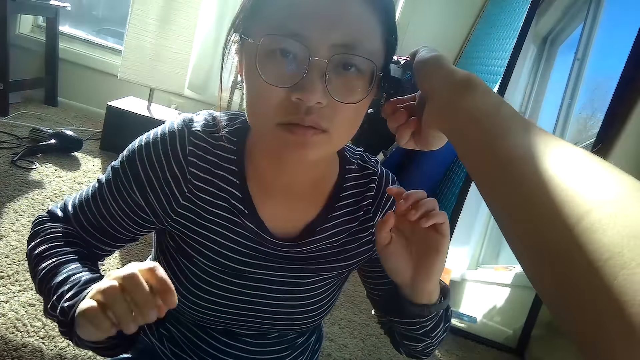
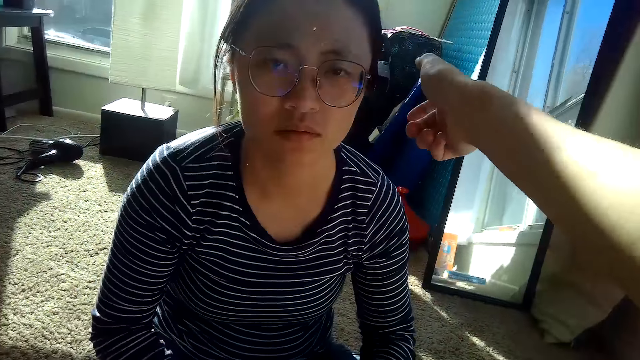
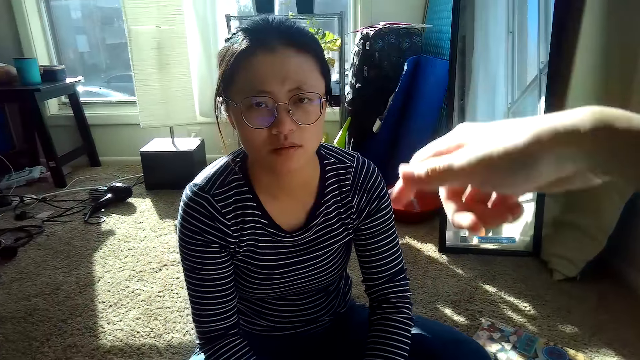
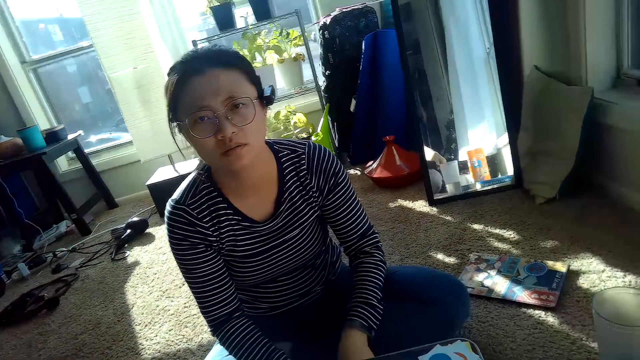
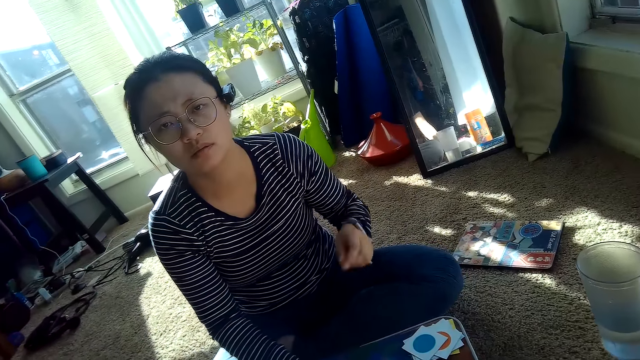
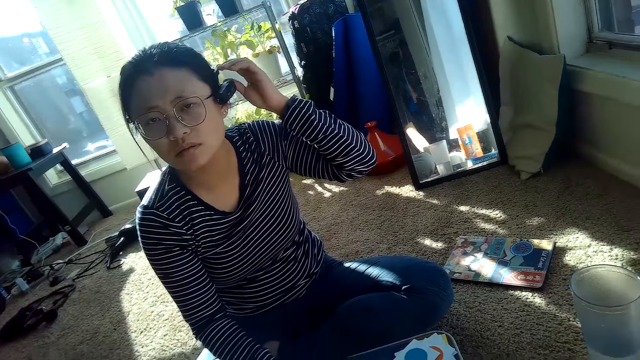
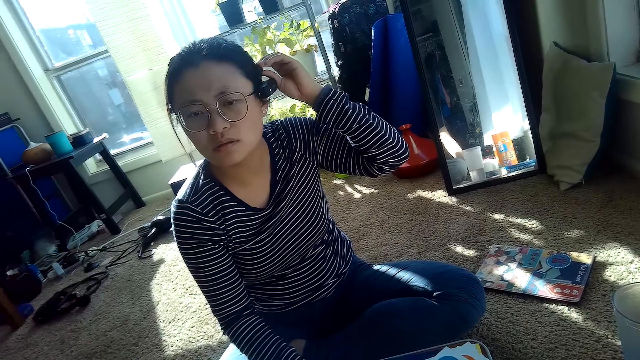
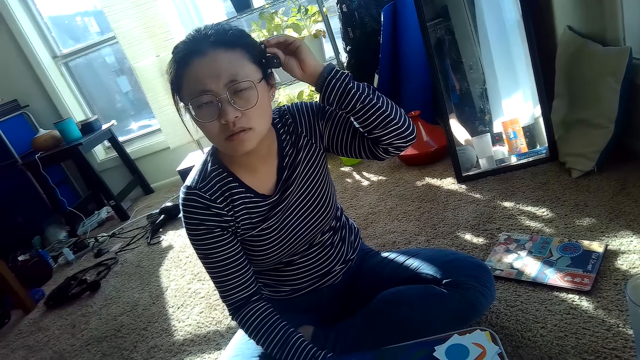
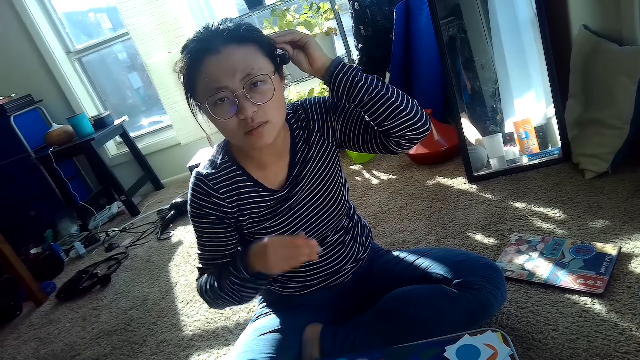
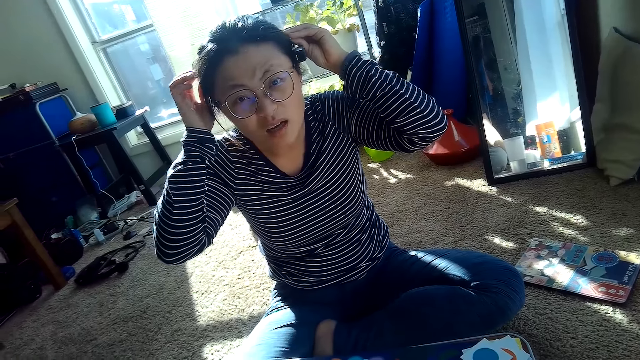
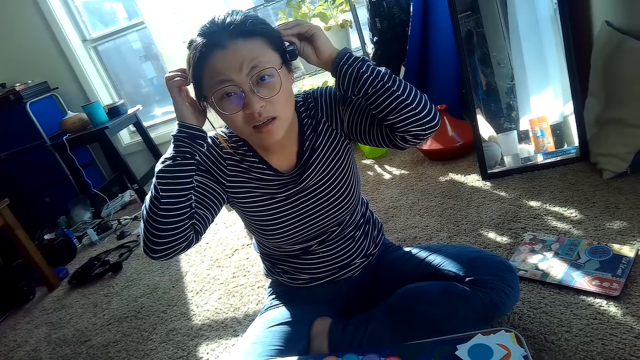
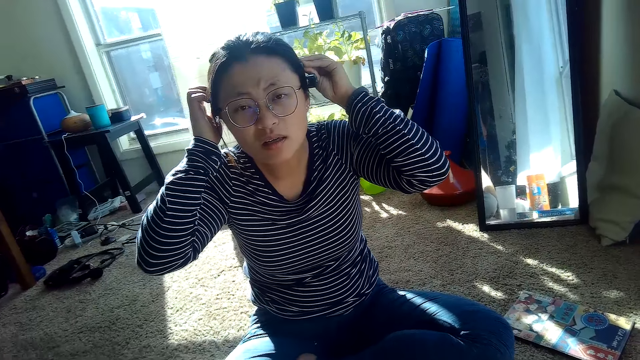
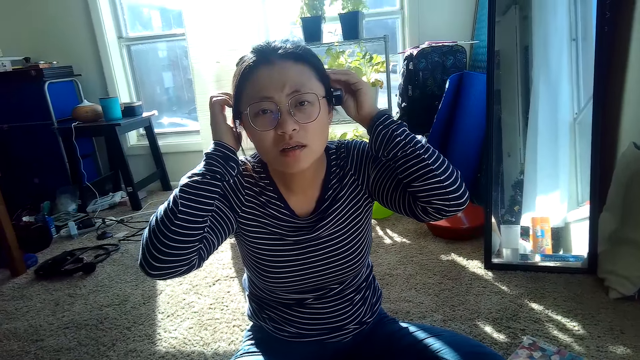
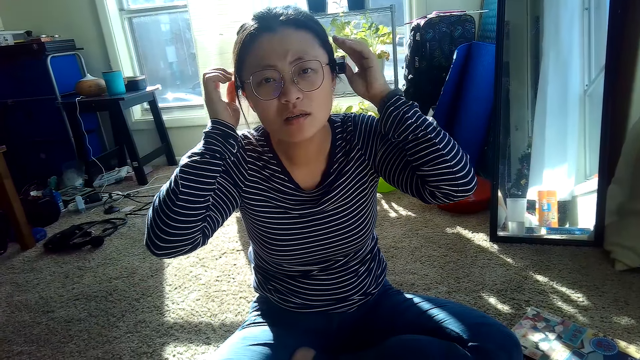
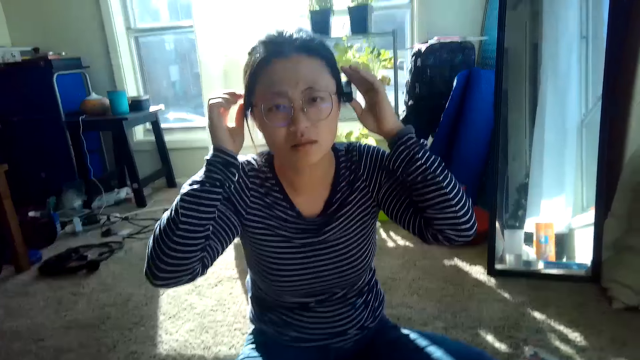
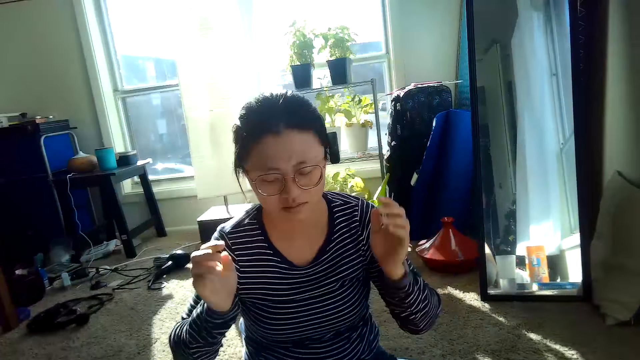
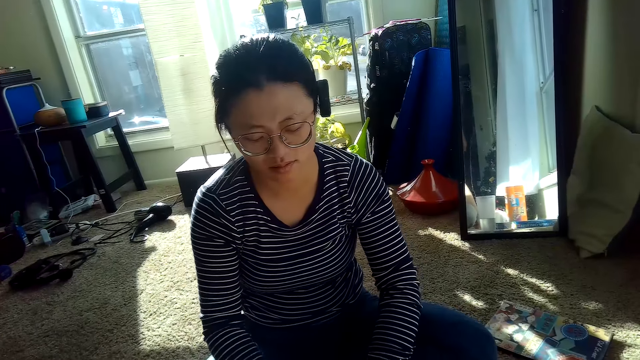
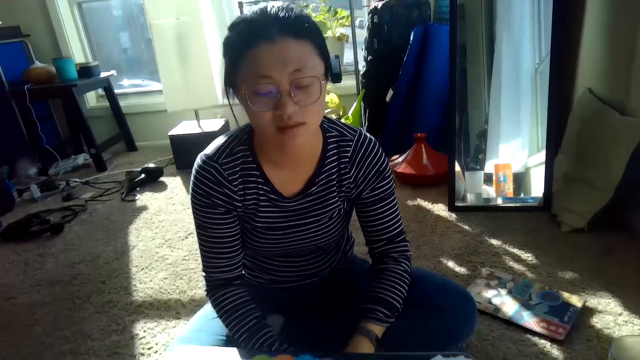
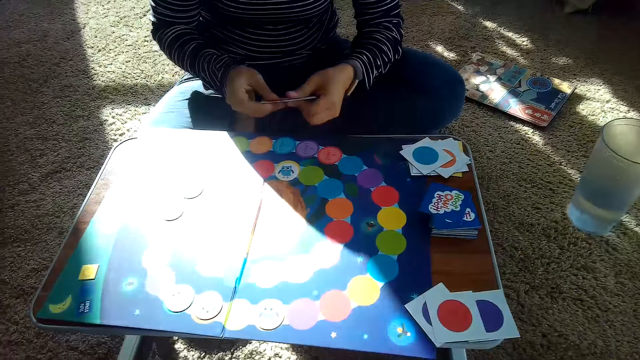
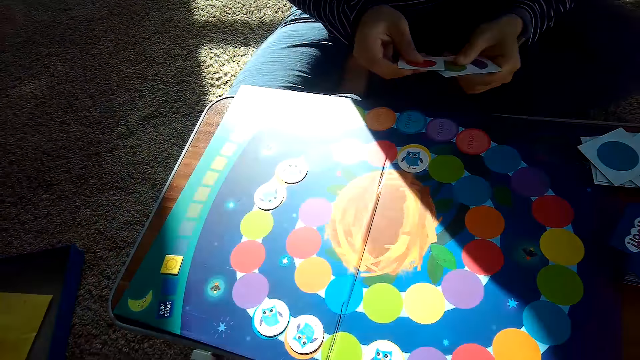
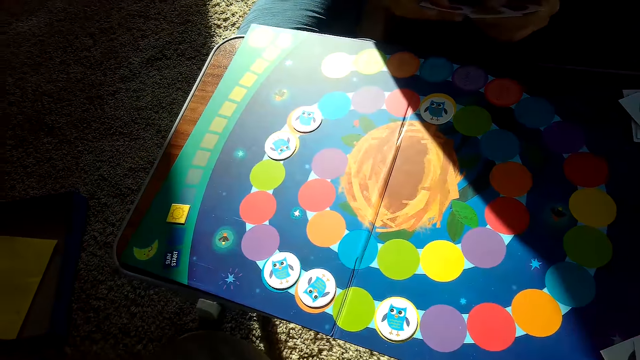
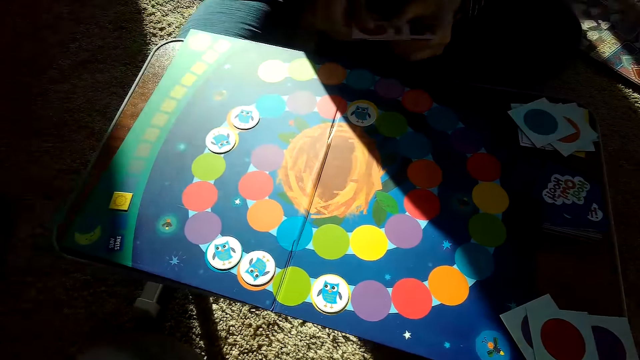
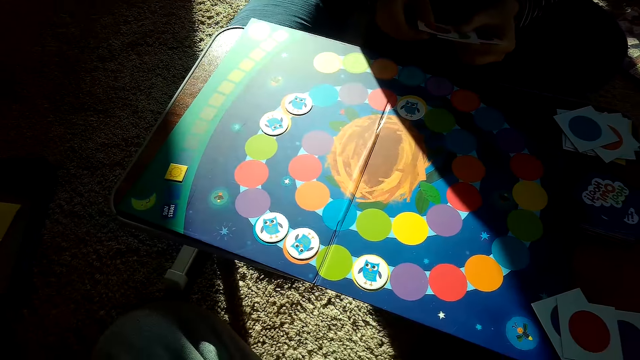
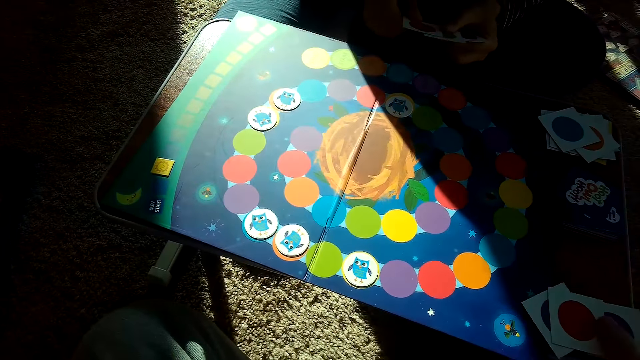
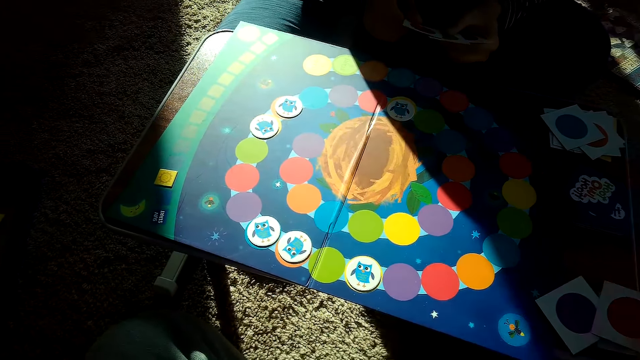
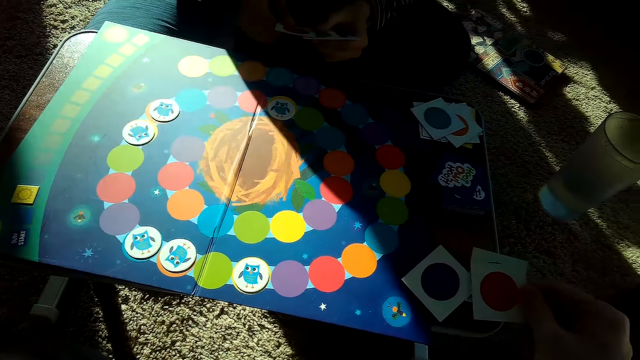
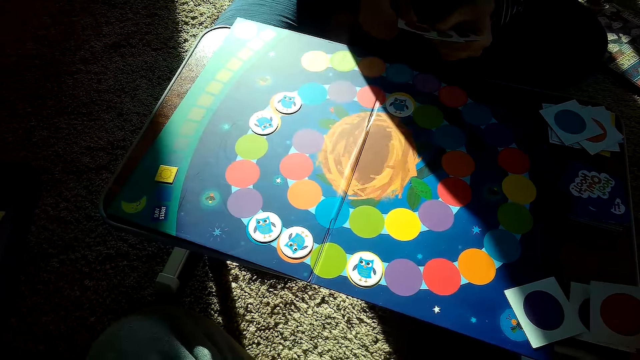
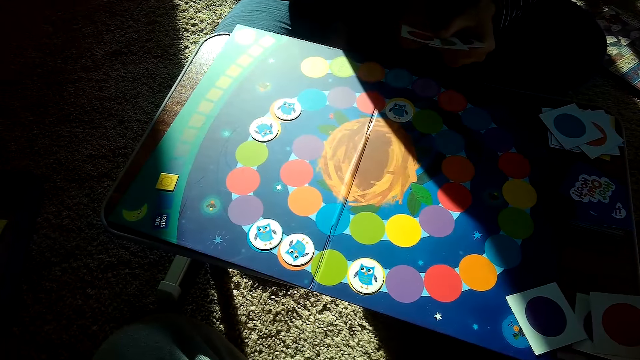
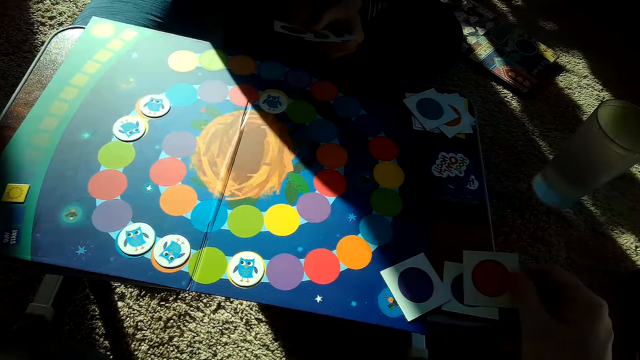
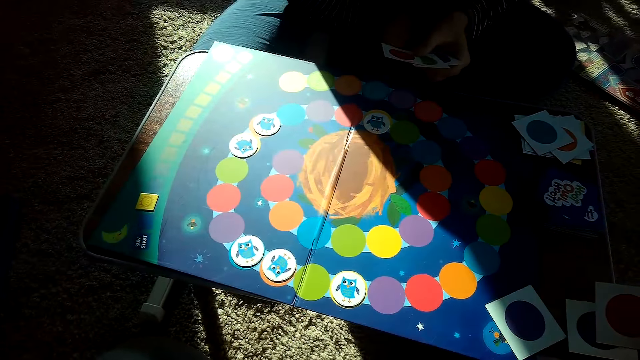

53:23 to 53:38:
The partner drops her hands from her ears. The camera wearer withdraws his right hand from the partner's earphones. The partner adjusts her earphone with her left hand. She raises her right hand to her ear. She drops her hands from her ears. She picks cards and holds her cards in her hands. The camera wearer takes a card.

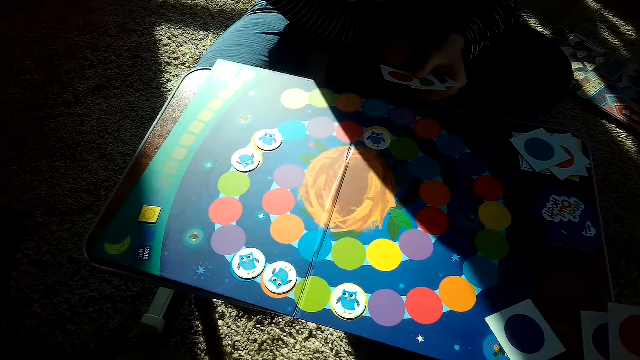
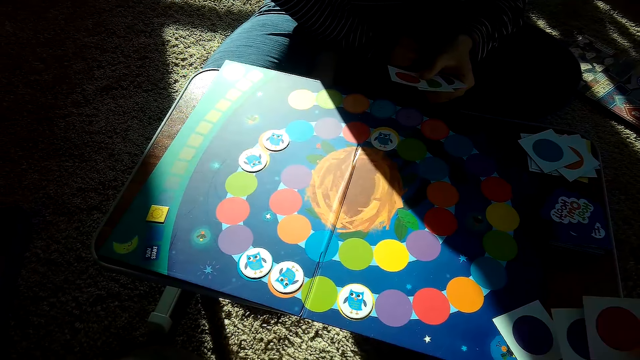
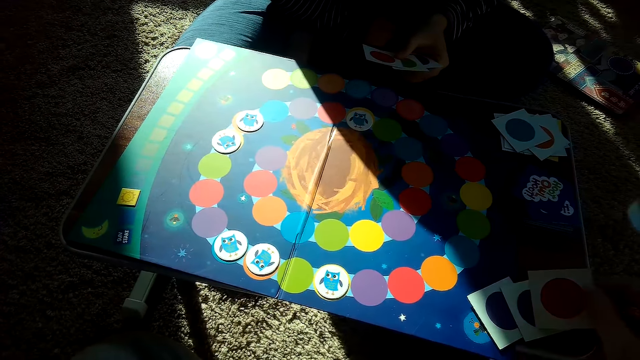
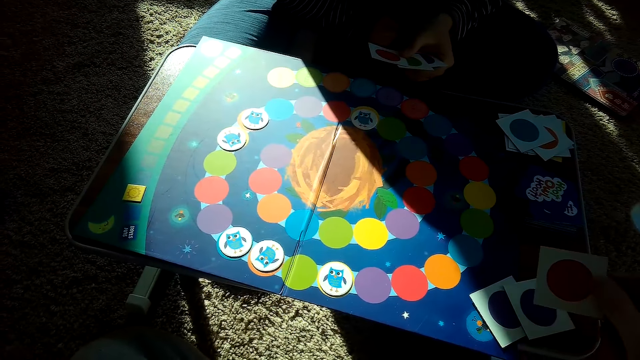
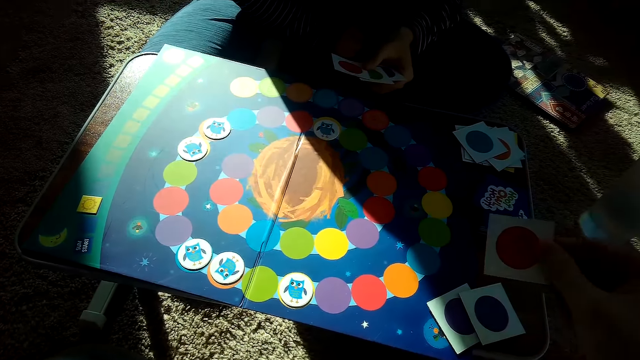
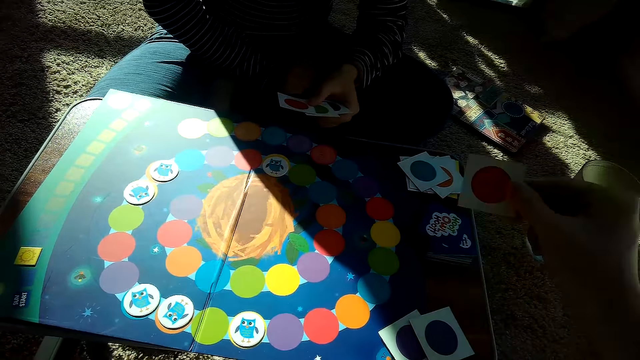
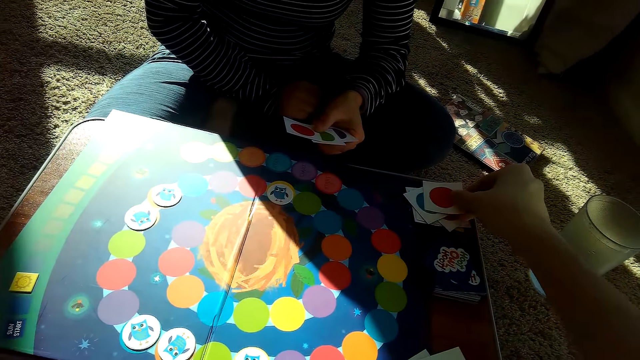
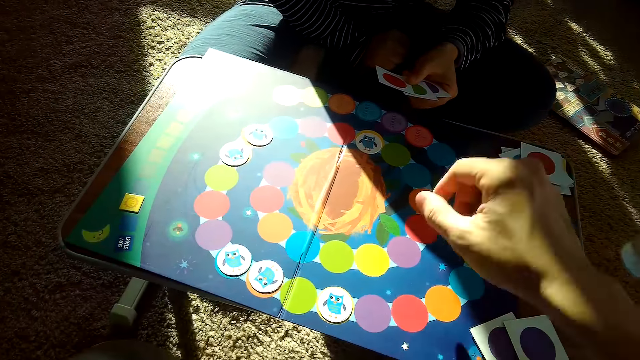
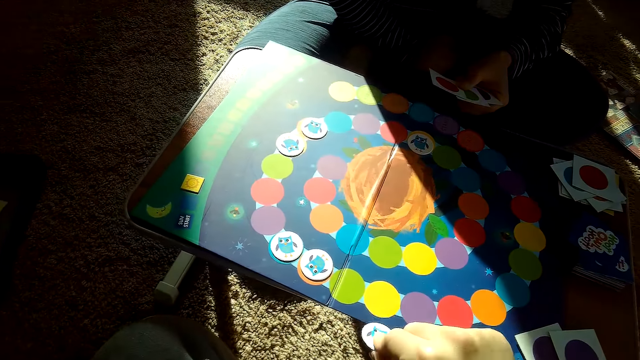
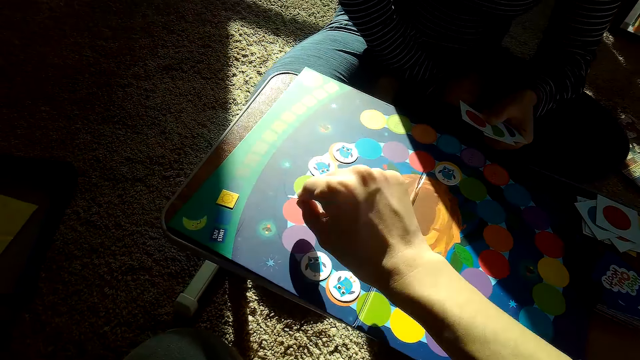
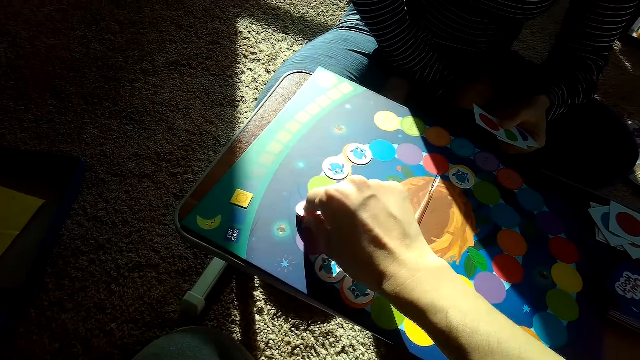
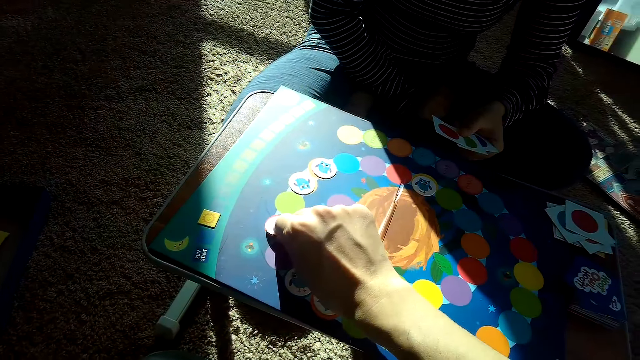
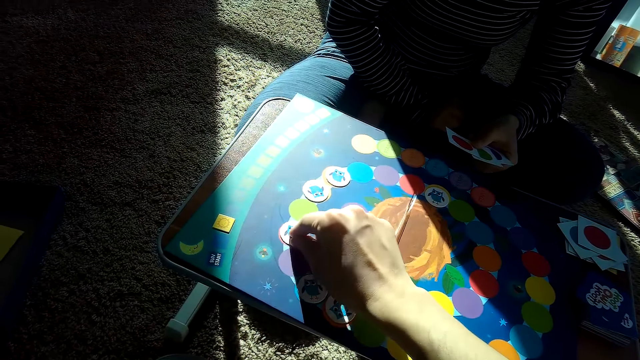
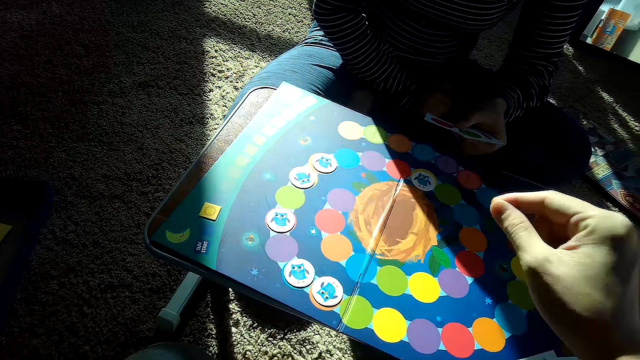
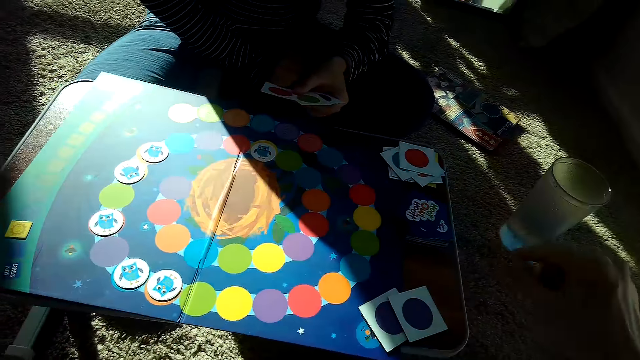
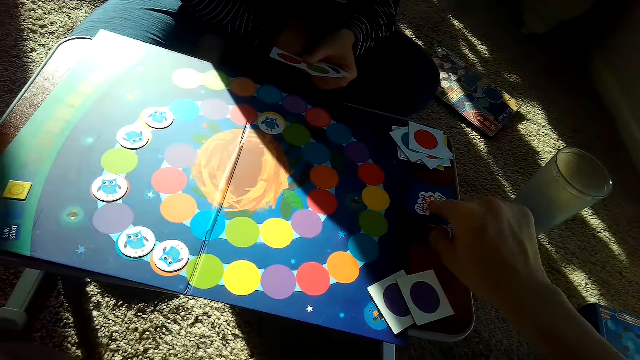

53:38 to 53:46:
The camera wearer picks a card from the table with his right hand. He drops the card in his right hand on the partner's stack of cards. He picks a card, adjusts a chip on the game board with his right hand, and places the card on the game board.
